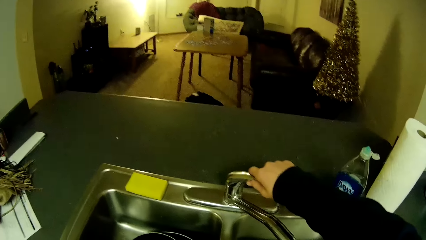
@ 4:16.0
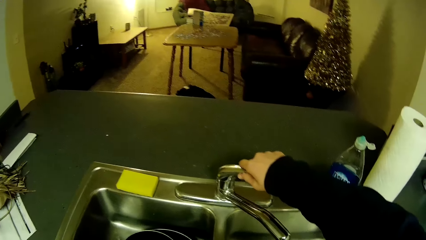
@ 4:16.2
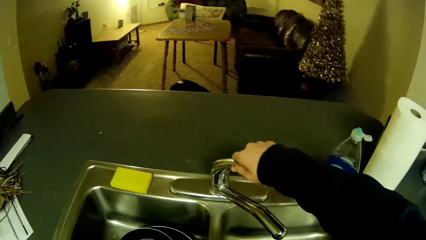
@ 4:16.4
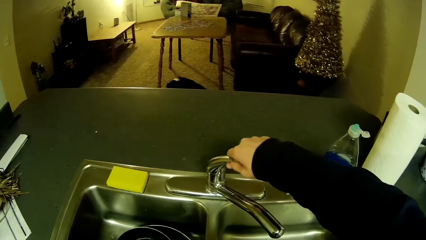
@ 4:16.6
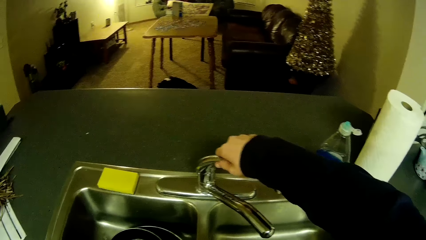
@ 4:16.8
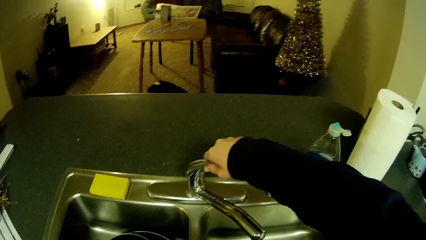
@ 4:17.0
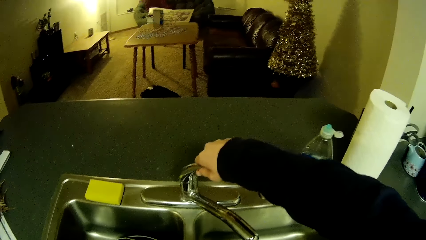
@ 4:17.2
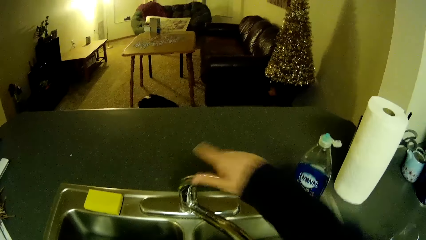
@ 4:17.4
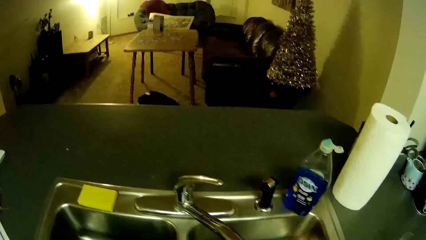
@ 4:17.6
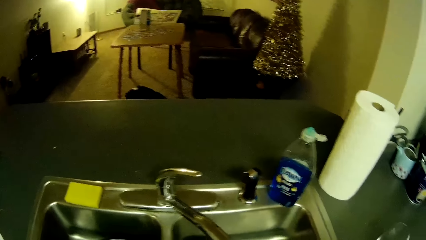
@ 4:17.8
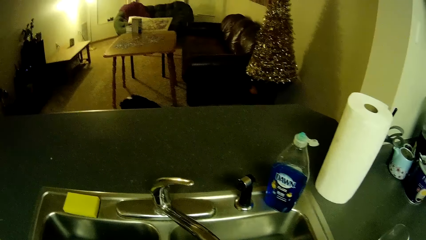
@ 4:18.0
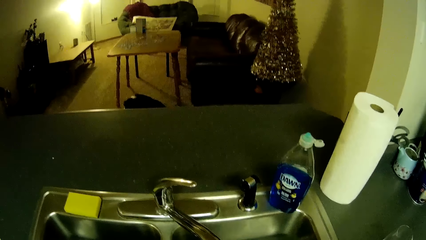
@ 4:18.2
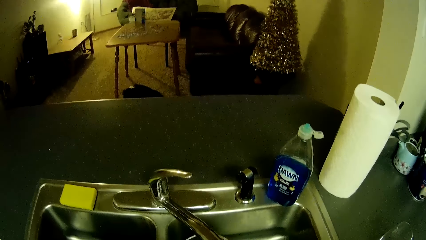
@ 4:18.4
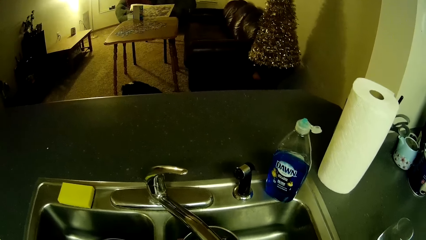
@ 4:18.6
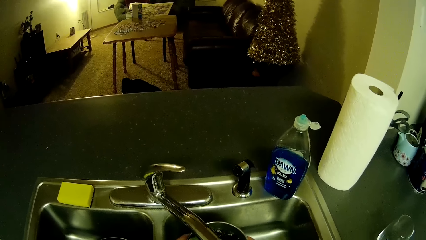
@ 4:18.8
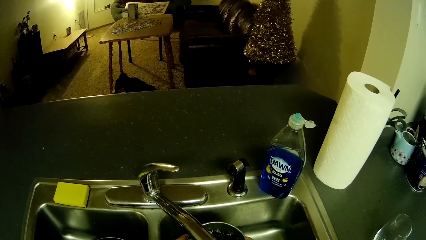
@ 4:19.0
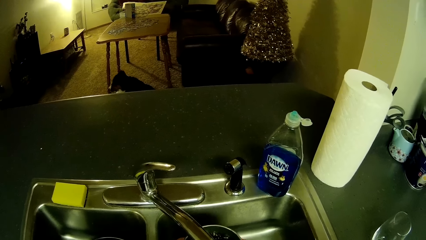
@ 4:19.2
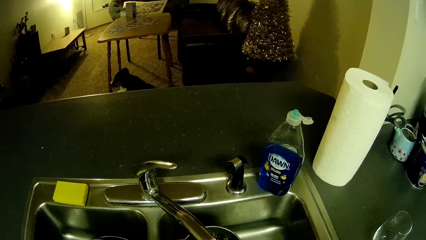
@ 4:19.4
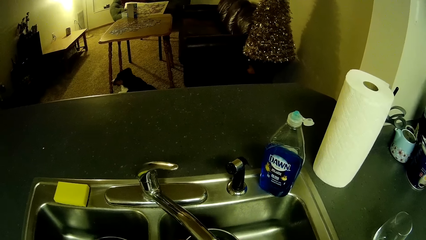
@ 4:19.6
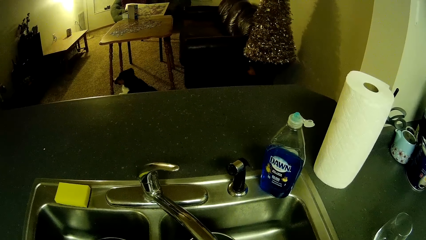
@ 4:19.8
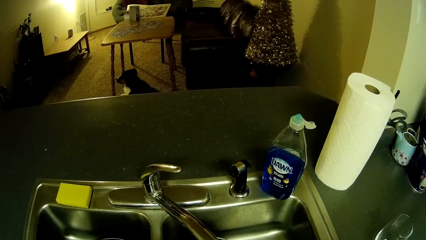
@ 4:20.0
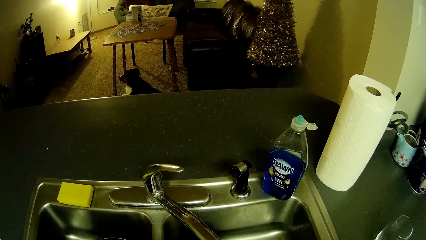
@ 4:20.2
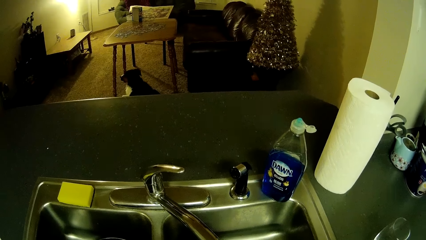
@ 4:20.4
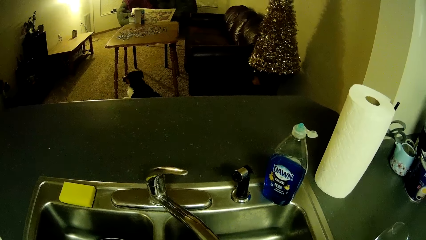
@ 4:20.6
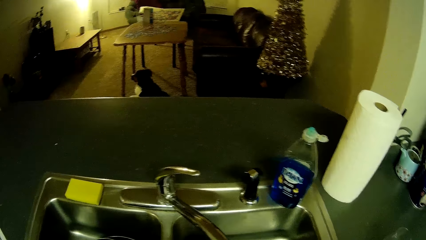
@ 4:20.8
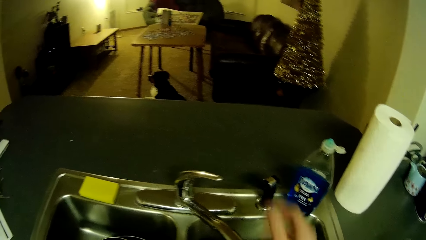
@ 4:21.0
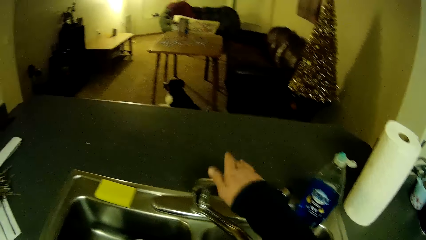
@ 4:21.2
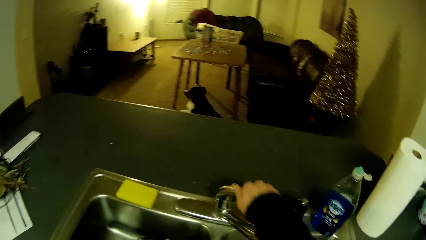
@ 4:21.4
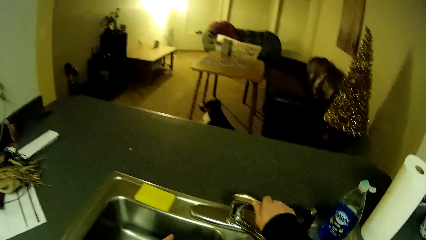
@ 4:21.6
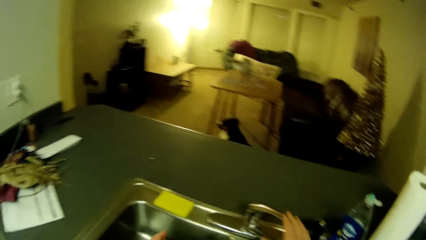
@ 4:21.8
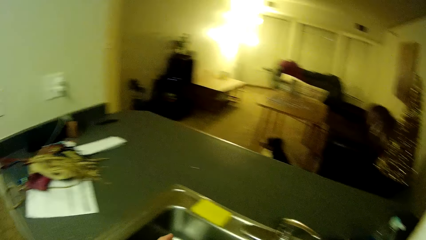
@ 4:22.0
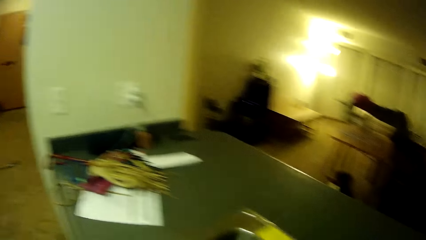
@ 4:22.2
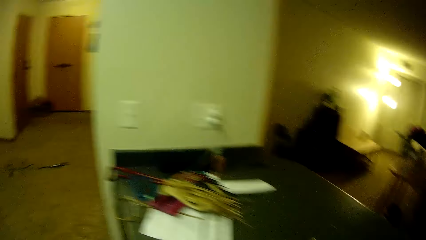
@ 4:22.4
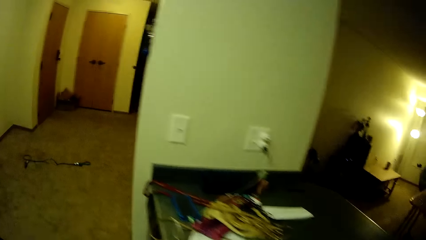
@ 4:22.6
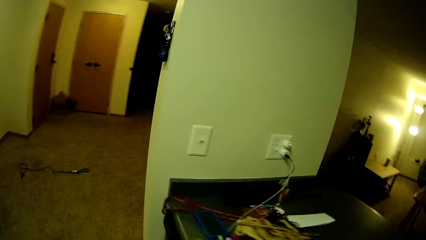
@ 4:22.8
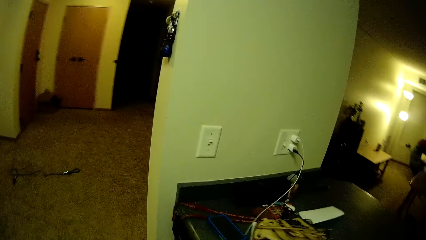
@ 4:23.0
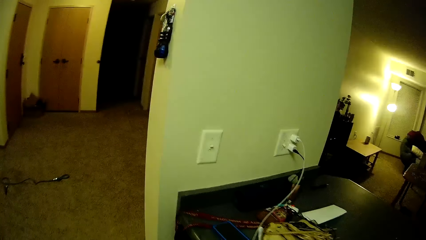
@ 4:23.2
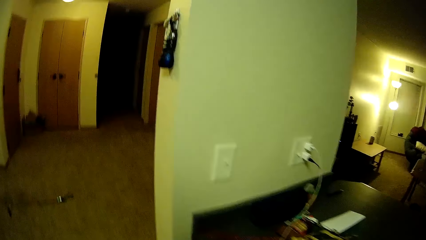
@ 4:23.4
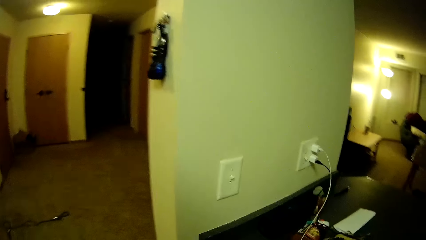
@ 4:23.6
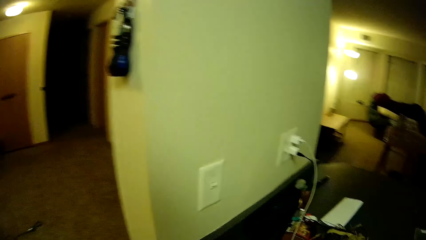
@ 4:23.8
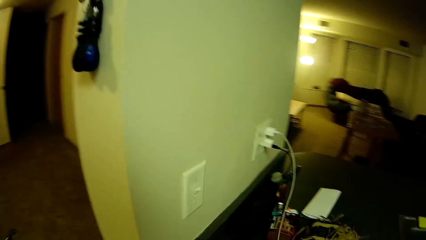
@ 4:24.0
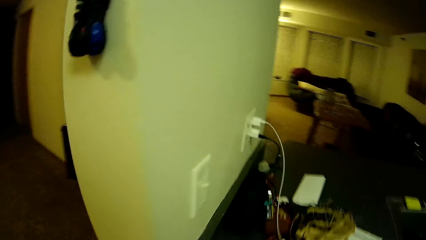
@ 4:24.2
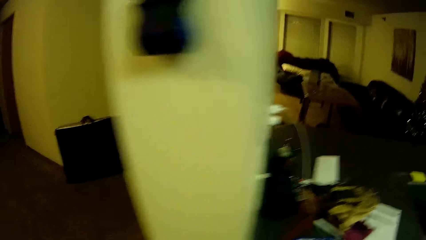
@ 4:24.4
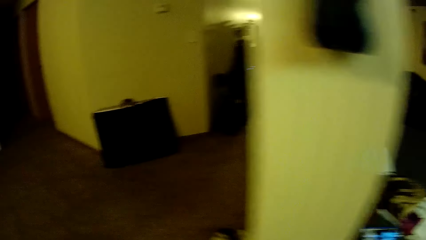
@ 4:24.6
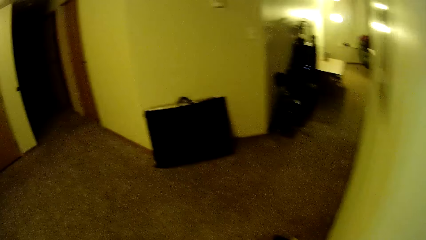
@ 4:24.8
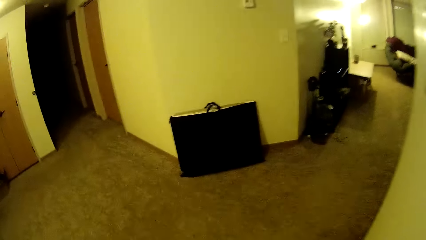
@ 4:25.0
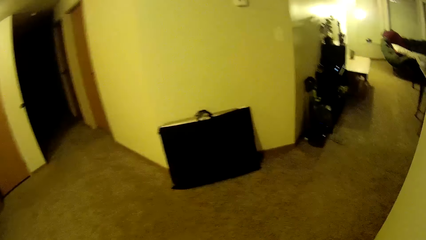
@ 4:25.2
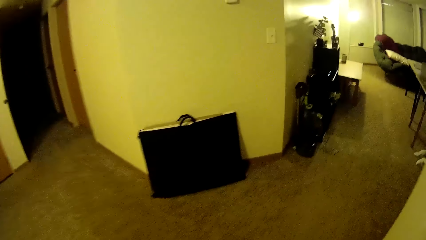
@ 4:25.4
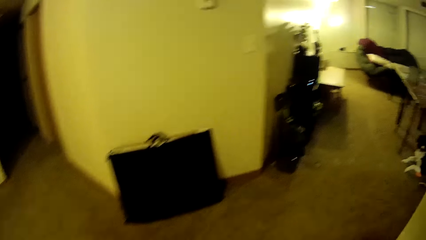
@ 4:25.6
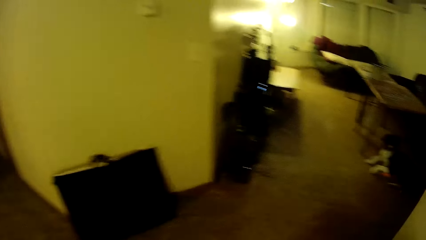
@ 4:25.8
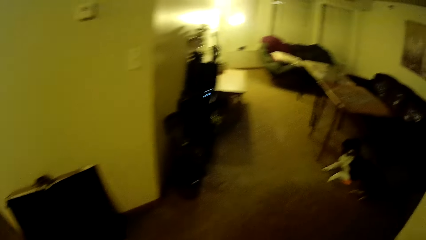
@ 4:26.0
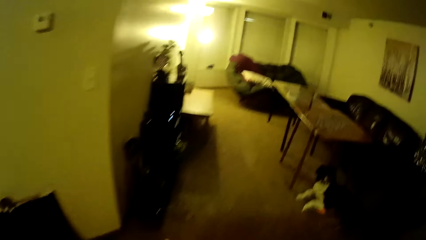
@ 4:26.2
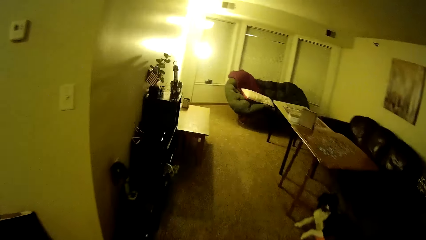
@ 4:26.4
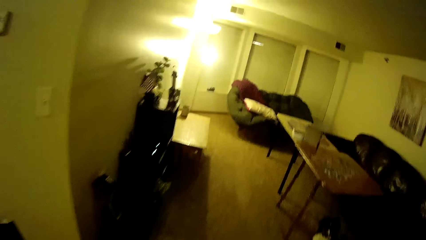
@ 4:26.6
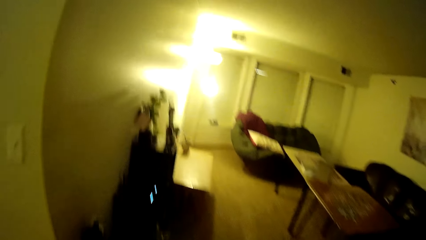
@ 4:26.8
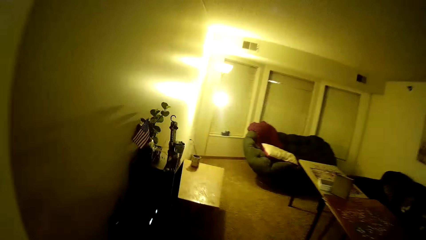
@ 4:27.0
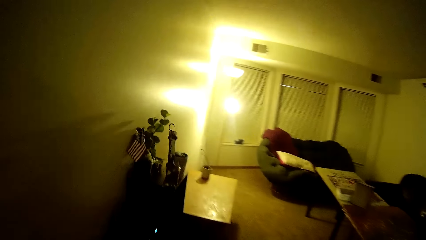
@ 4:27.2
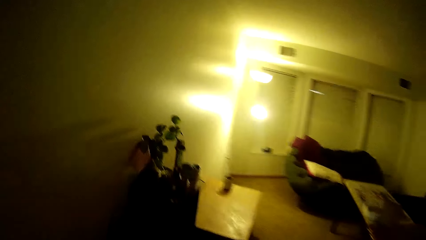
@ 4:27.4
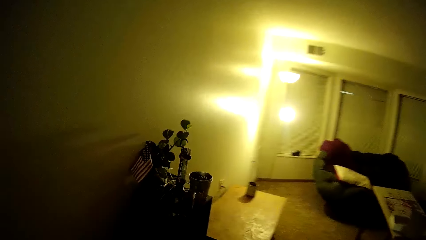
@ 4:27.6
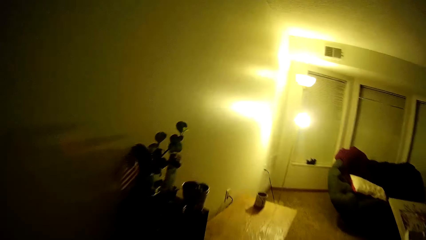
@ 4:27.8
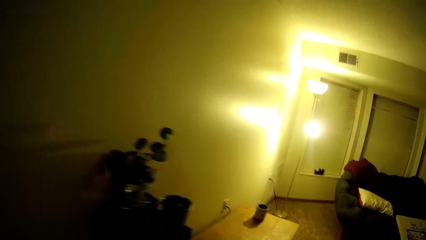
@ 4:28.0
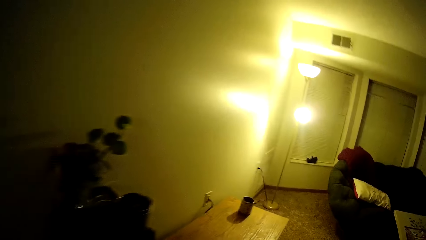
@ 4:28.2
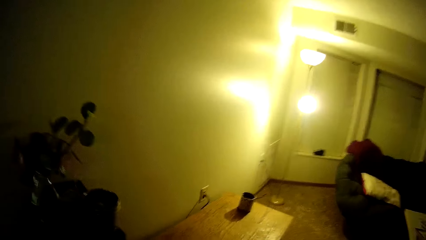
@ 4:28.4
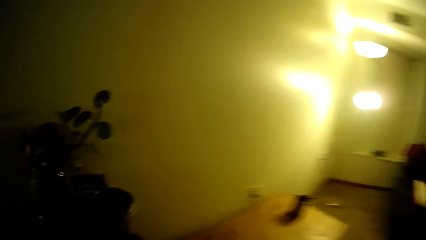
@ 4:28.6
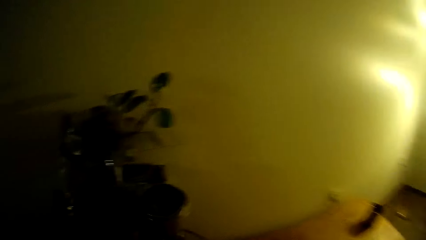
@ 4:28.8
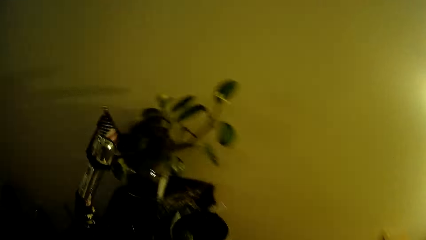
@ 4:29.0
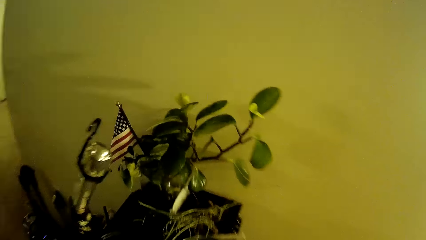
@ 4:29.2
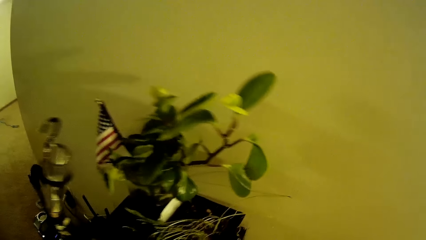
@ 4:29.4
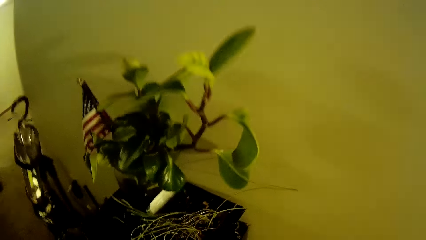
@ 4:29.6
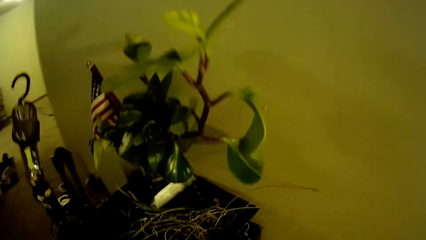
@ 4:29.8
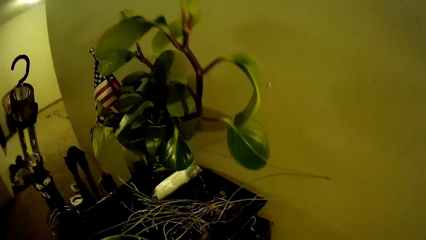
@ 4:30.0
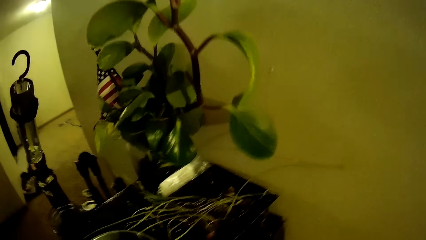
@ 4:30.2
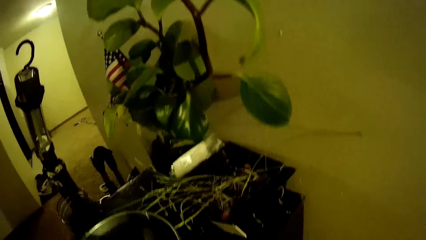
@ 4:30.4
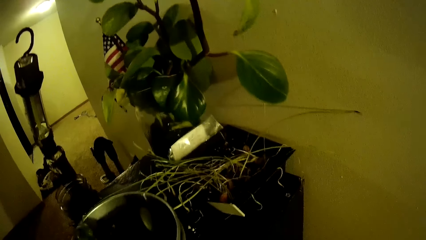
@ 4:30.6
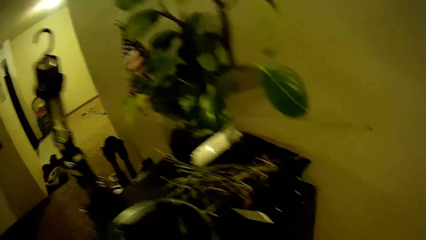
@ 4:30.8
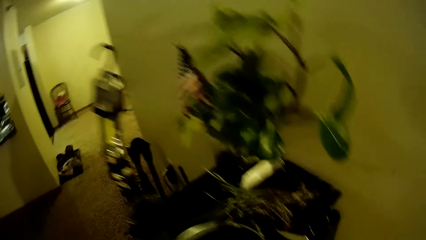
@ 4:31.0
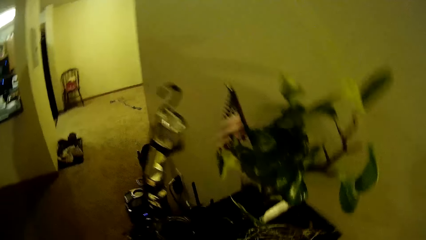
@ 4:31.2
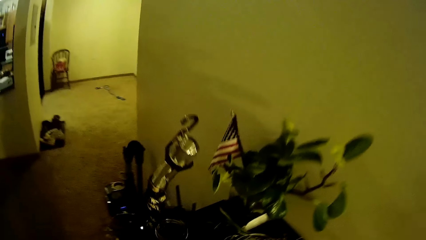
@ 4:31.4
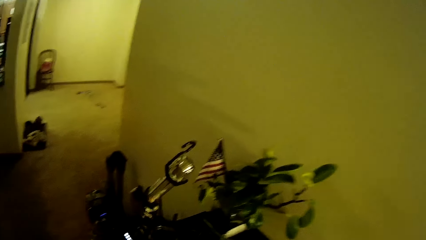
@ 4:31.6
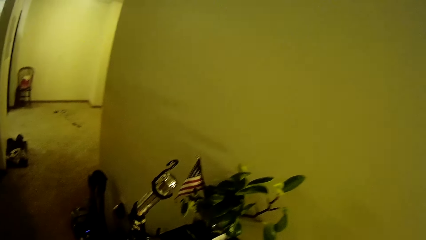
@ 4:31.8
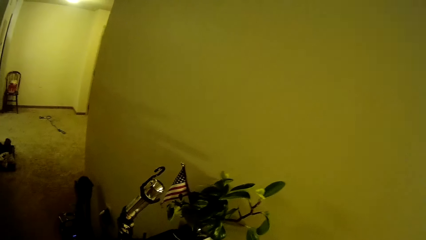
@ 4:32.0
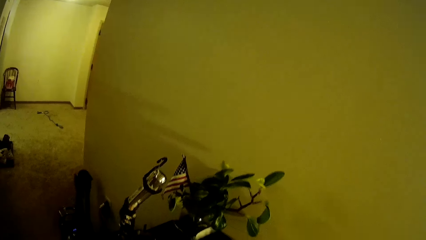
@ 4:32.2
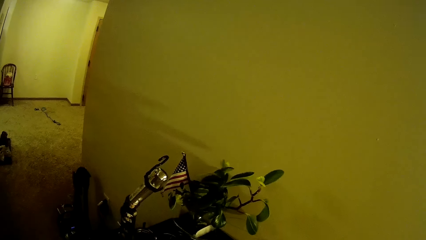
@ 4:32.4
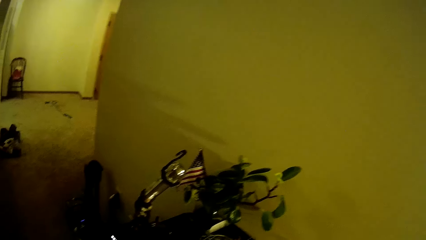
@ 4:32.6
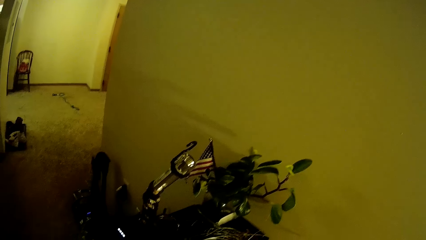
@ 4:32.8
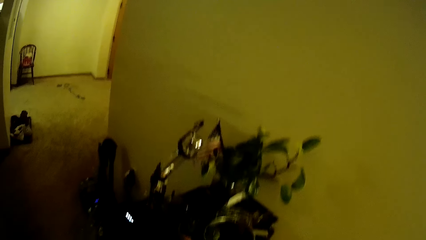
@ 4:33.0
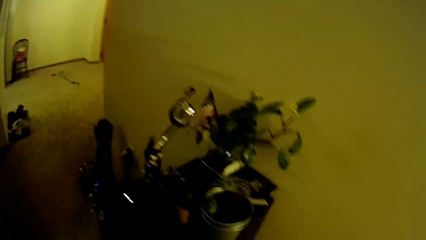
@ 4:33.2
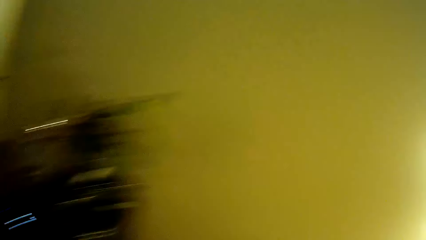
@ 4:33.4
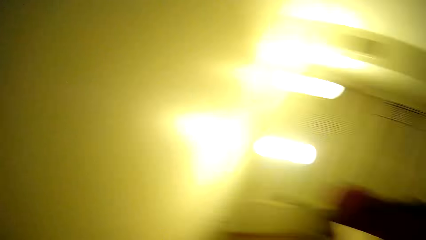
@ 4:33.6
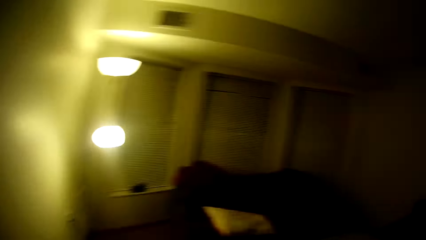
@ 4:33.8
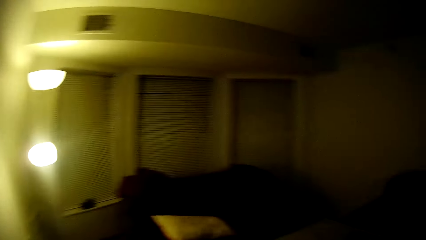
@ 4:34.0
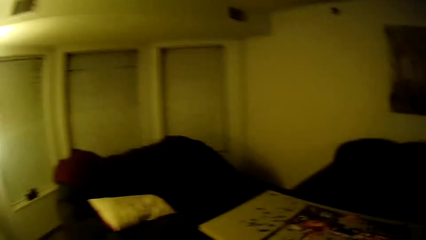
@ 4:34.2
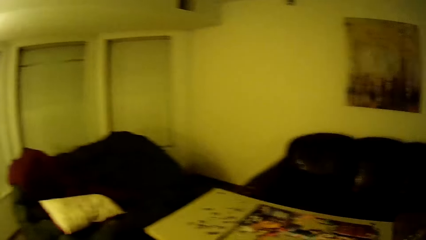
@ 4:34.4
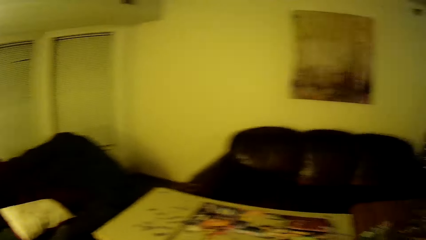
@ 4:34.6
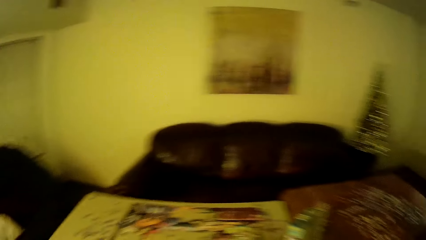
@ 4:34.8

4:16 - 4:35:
The camera wearer turns on the tap. They water the plant. They turn off the tap. They walk to the other room. They put the plant on the table. They look around.
